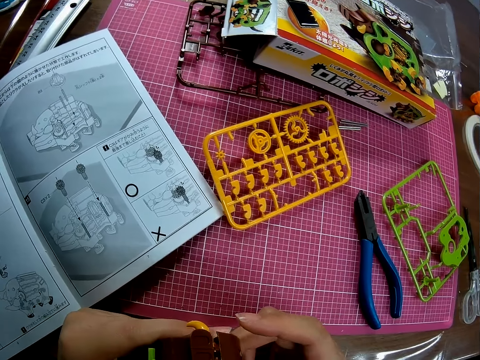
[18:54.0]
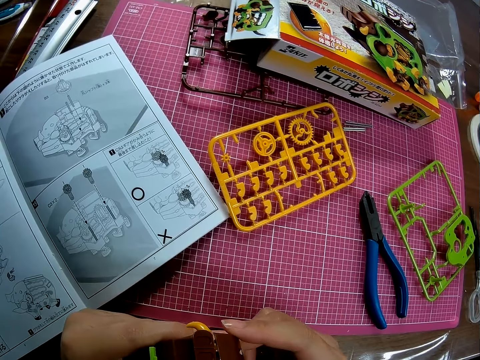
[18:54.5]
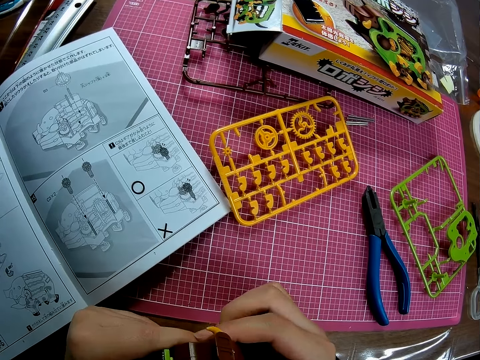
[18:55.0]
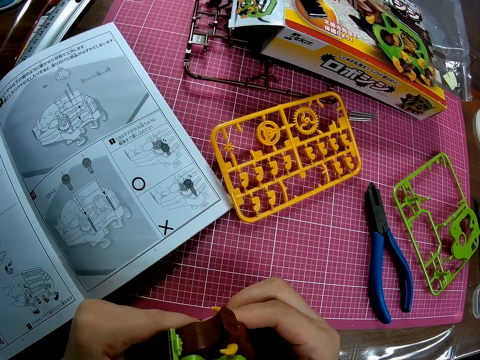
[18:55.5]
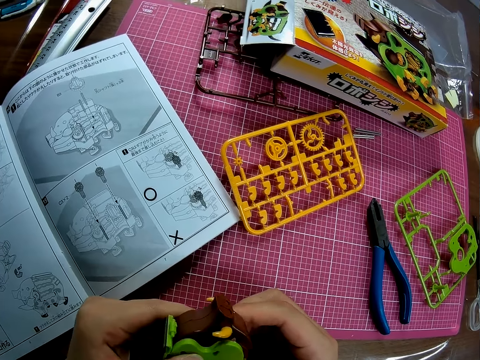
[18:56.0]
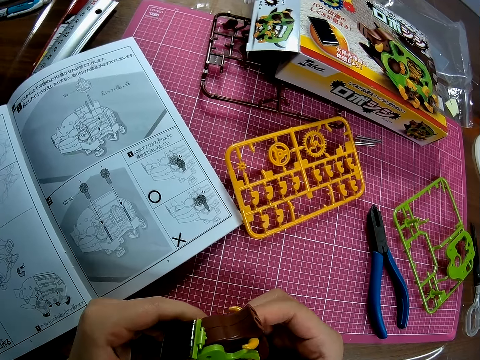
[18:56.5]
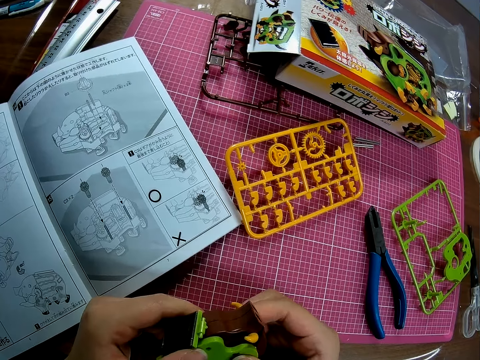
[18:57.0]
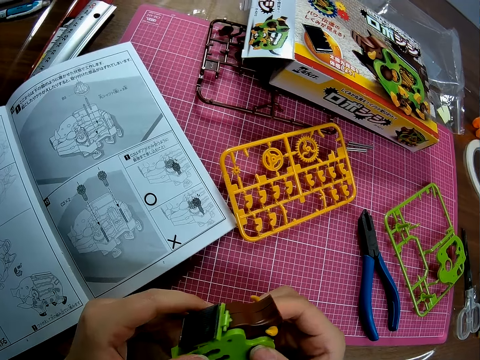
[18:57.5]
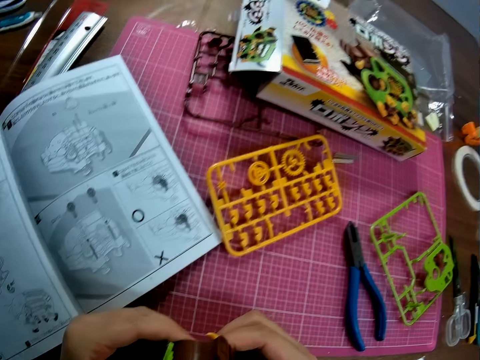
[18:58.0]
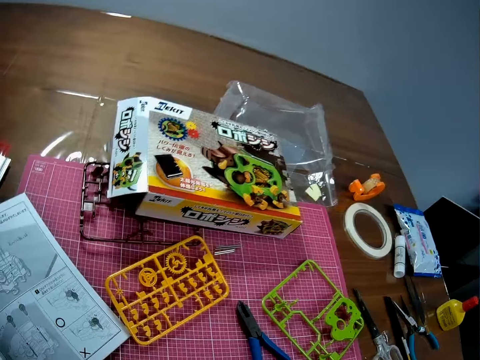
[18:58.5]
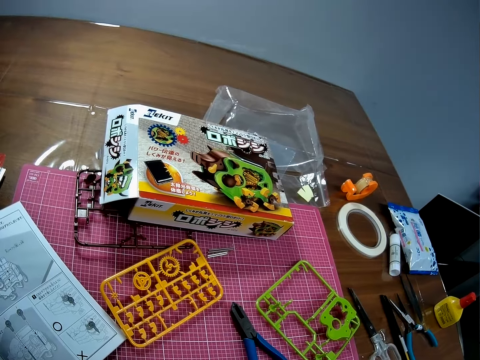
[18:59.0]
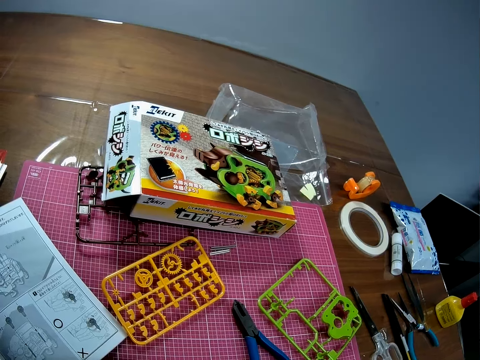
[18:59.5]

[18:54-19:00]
The camera wearer holds a Channapatna toy. They hold the Channapatna toy again.

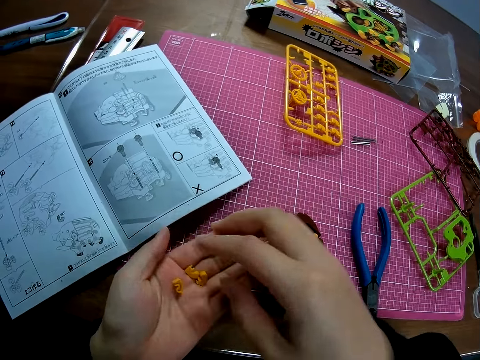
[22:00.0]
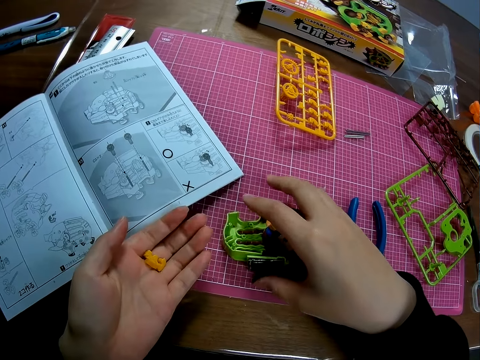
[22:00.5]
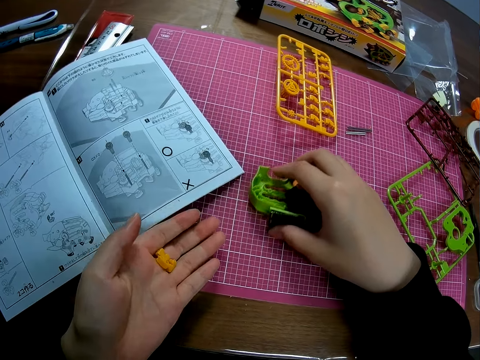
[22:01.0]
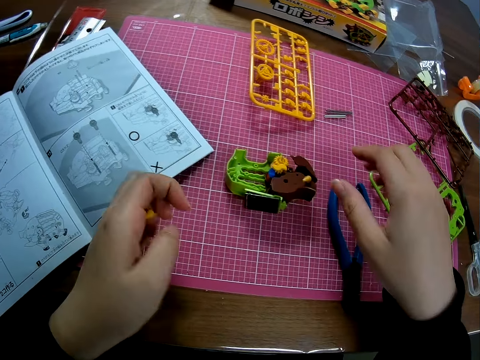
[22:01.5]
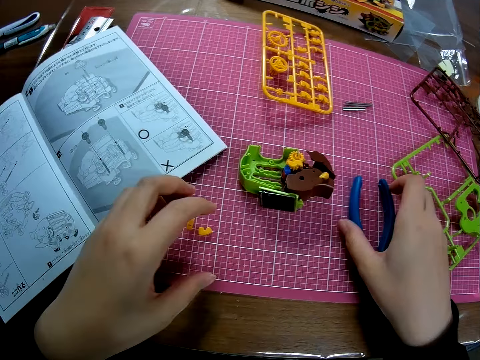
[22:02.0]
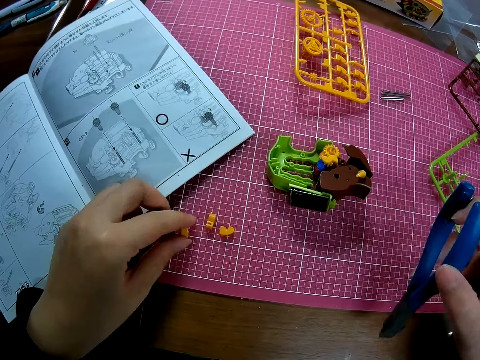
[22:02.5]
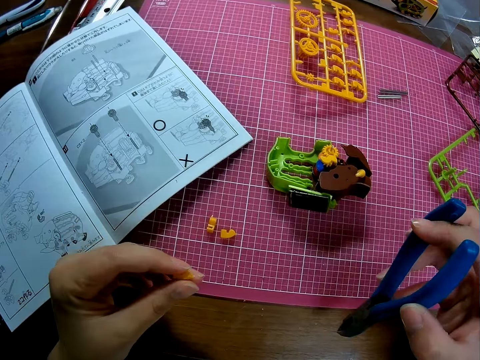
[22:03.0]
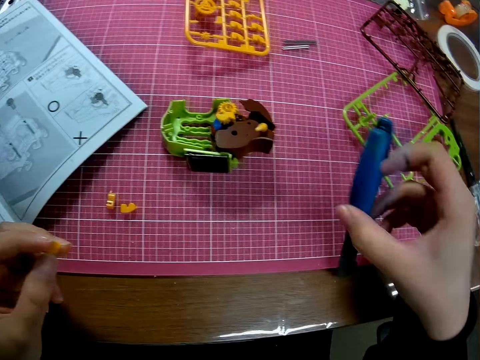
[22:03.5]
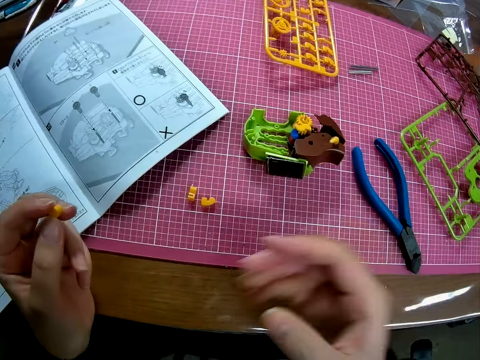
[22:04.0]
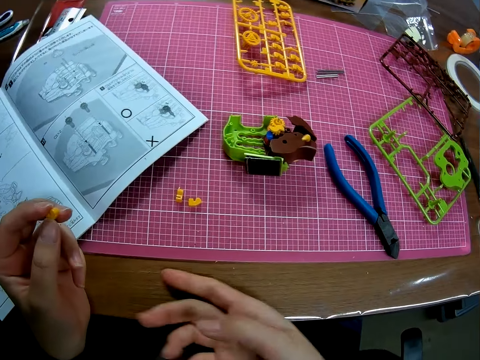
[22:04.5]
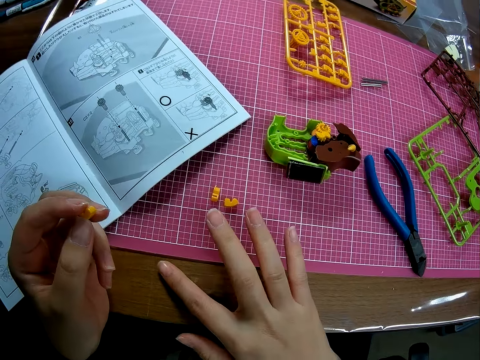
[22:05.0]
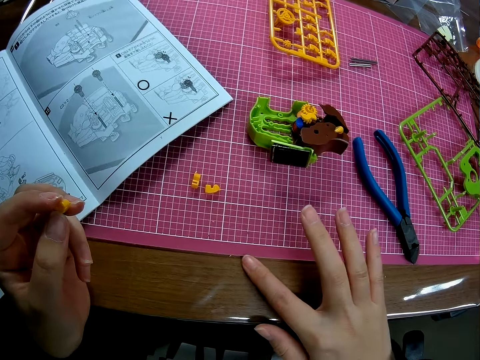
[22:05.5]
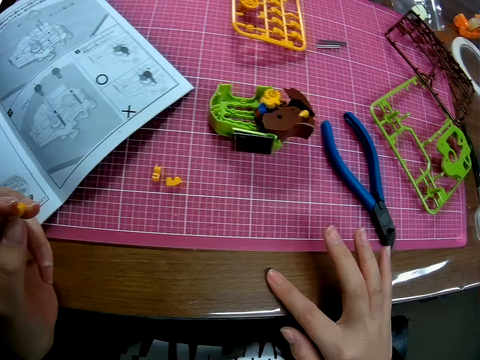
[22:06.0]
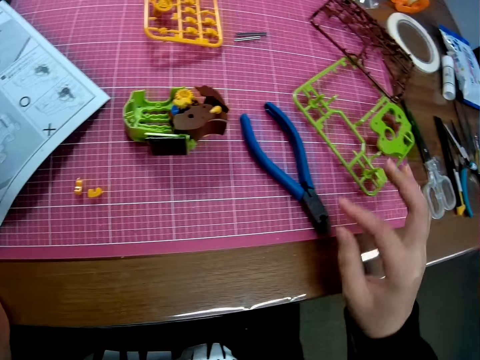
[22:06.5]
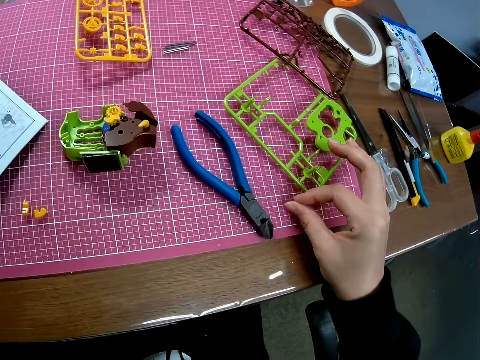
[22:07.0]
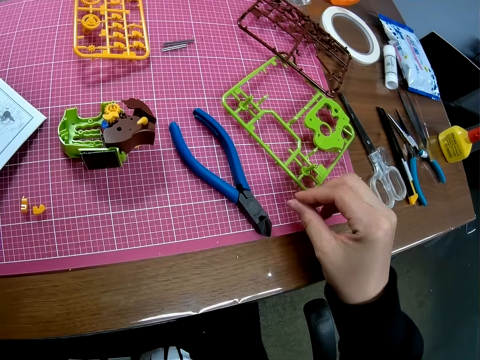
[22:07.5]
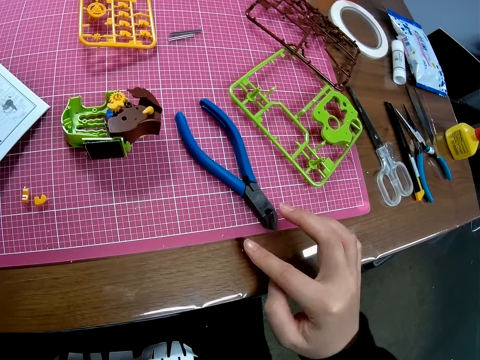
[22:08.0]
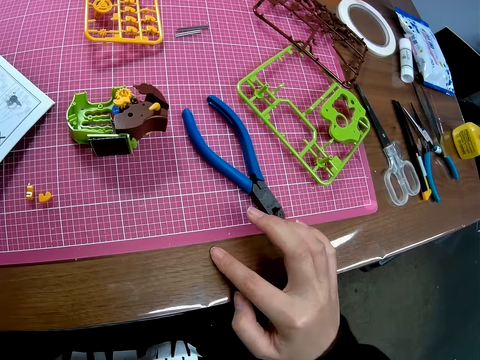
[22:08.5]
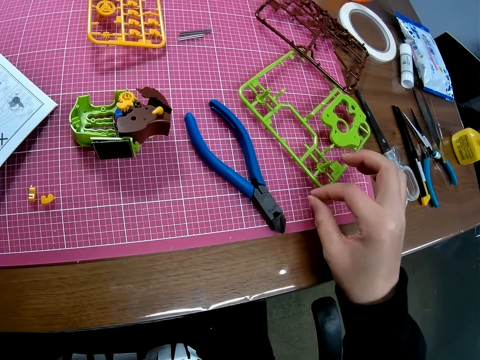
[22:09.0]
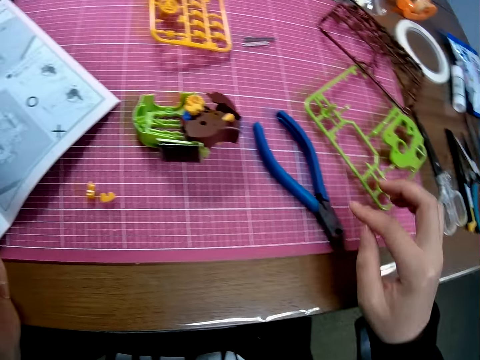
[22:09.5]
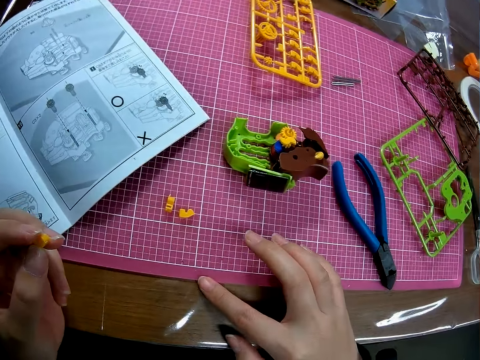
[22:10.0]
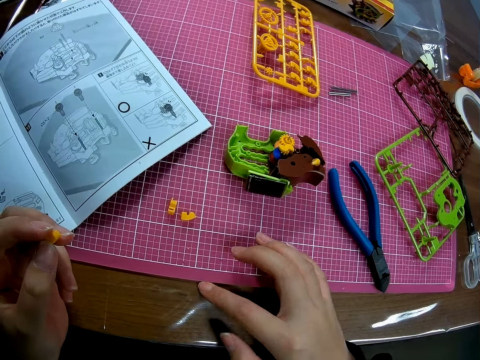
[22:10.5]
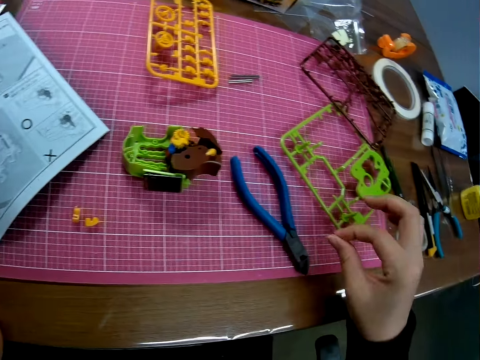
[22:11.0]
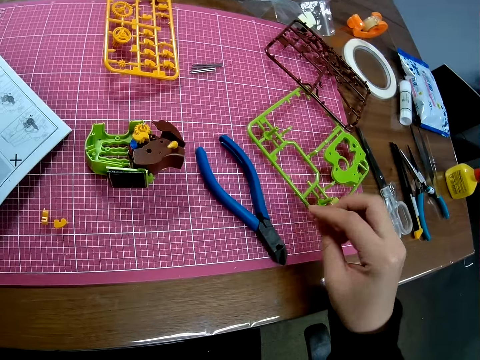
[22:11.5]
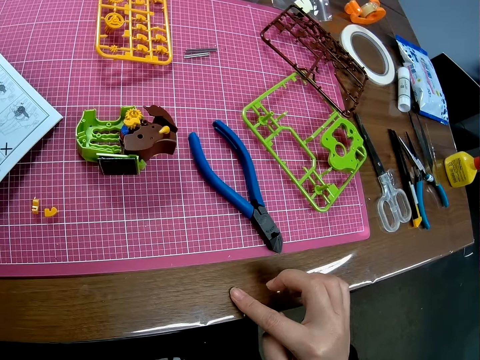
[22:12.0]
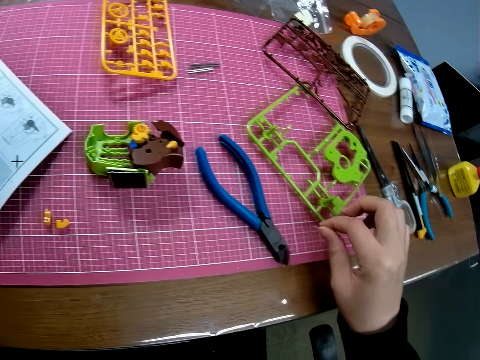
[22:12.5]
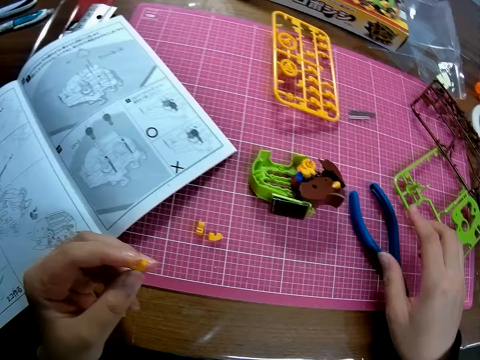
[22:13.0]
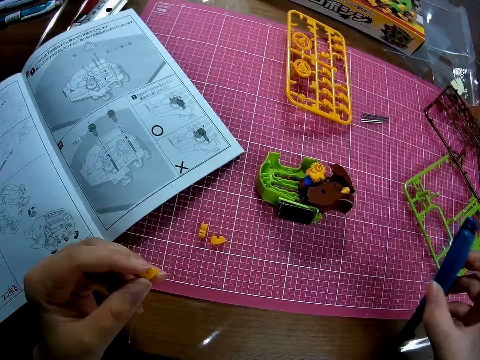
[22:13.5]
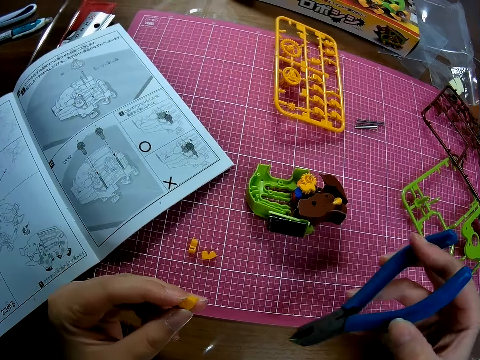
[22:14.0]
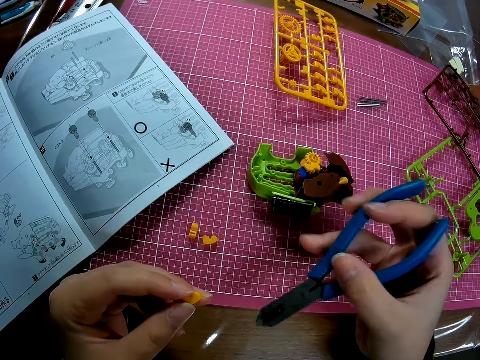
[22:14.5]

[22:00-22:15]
The camera wearer adjusts a piece of the mechanical model on the table with his right hand. He pours the pieces of the mechanical model in his left hand on the table. He picks up the plier from the table with his right hand. He picks up a piece of the mechanical model from the table with his left hand. He drops the plier on the table with his right hand. He touches the plier on the desk. He rubs his right index finger on the table. He rubs his right thumb and right index finger together. He hits his right index finger on the table. He rubs his right thumb and right index finger together. He places his right index finger on the table. He rubs his right thumb and right index finger together. He places his right index finger on the table. He rubs his right thumb and right index finger together. He picks up the plier from the table with his right hand.

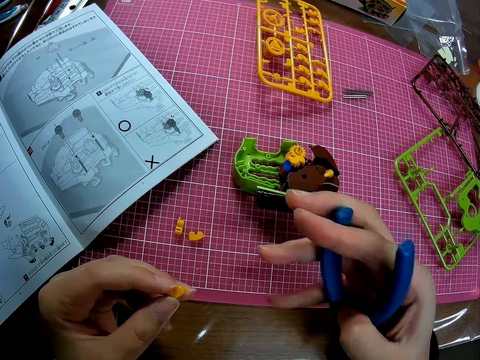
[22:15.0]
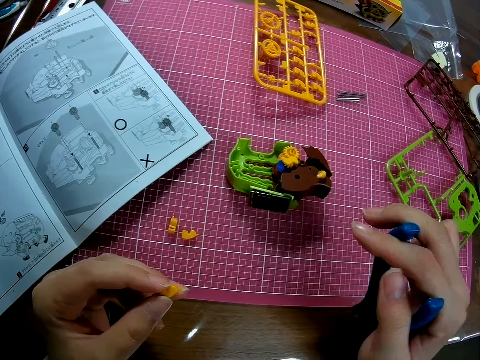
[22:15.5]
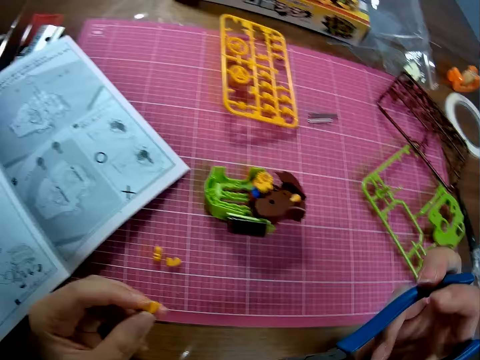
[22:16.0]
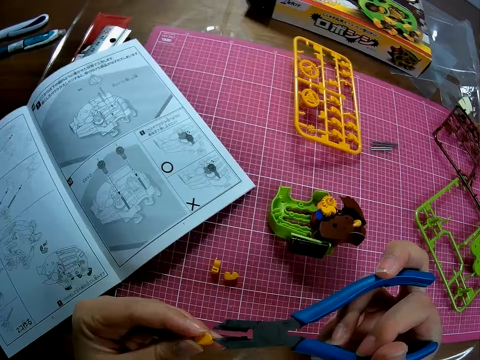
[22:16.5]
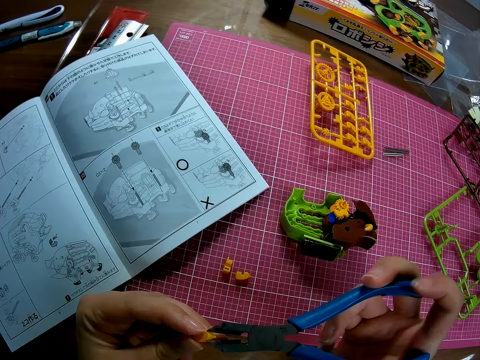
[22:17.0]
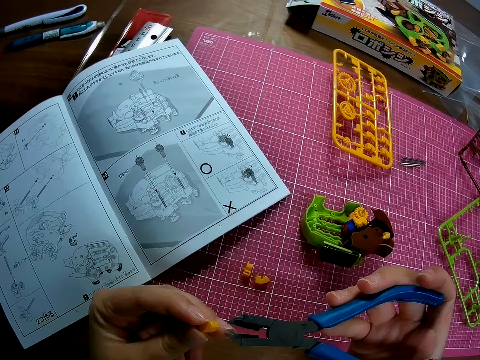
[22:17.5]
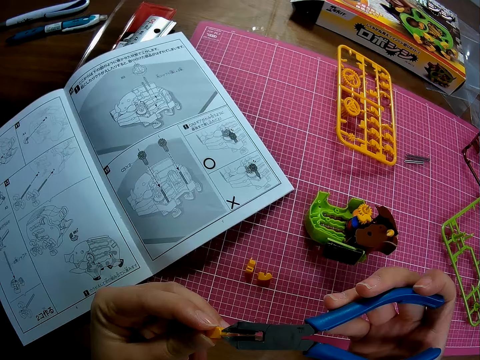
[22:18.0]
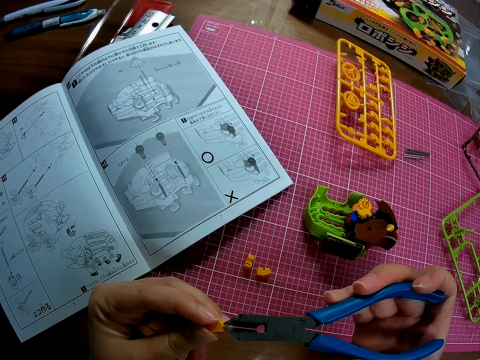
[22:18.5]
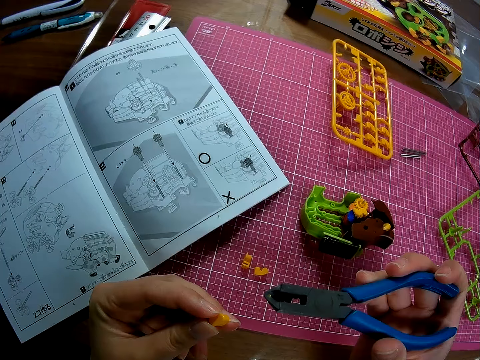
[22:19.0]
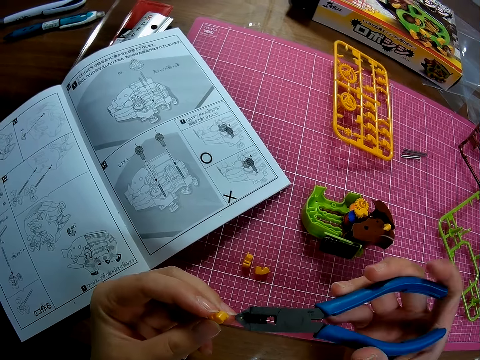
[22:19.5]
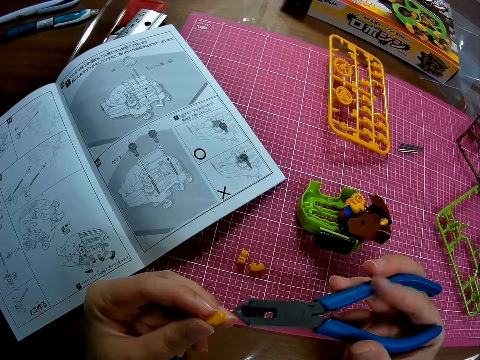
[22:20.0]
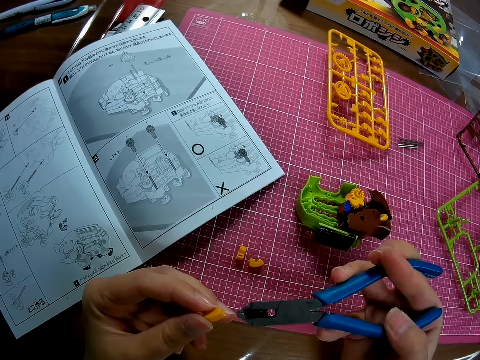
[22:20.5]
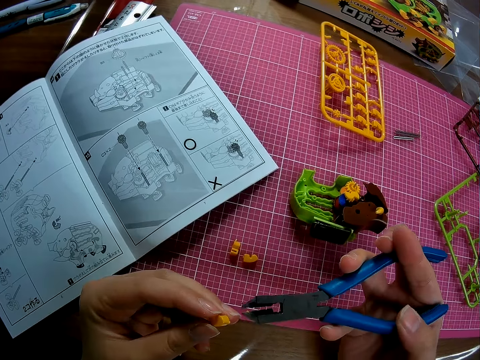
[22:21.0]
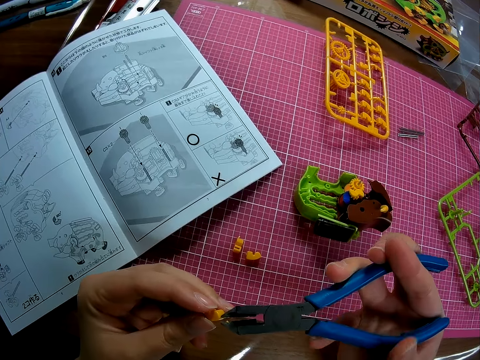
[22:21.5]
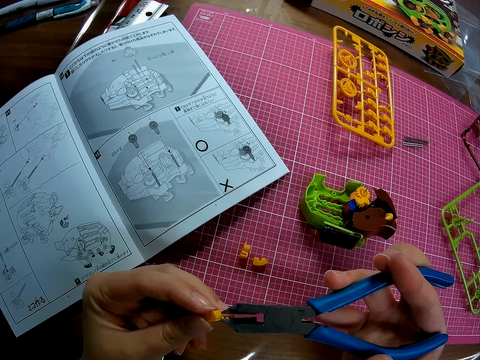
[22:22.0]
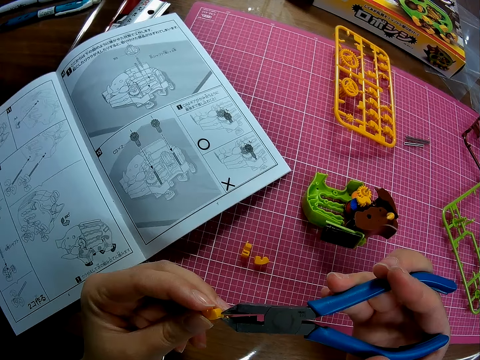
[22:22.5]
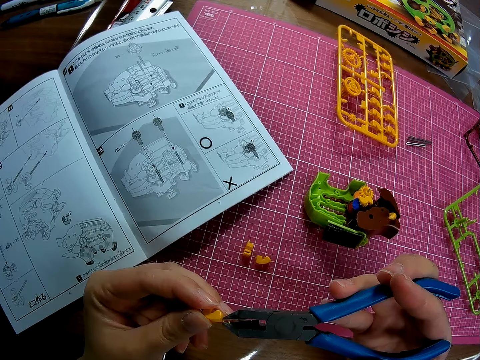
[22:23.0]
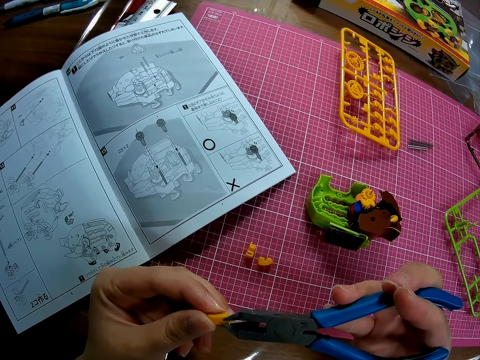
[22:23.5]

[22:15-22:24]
The camera wearer holds pliers and cuts a shape craft. He uses the pliers on the piece of mechanical model in his left hand. He holds the pliers. He cuts the shape craft.
